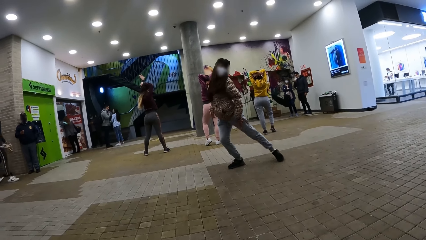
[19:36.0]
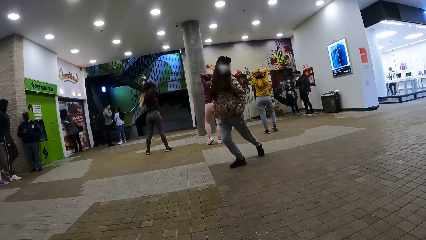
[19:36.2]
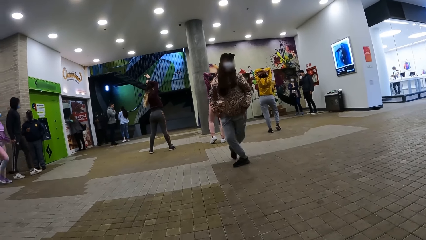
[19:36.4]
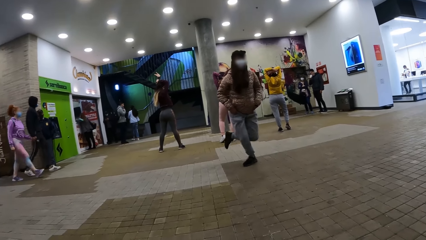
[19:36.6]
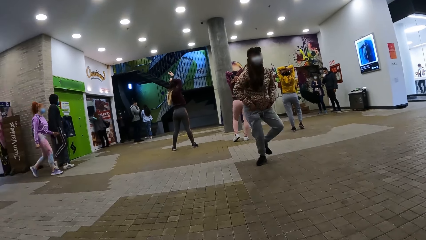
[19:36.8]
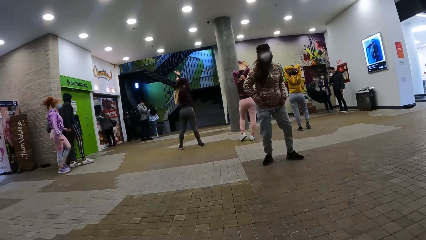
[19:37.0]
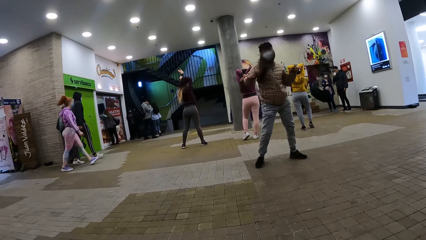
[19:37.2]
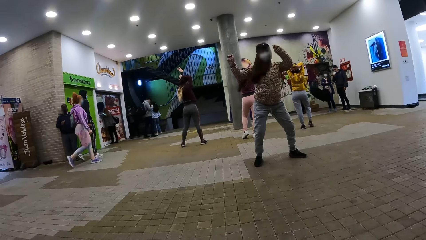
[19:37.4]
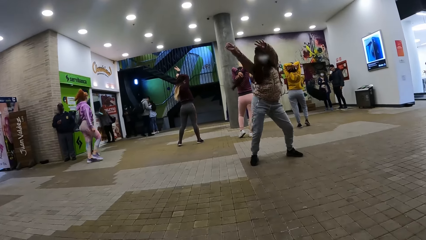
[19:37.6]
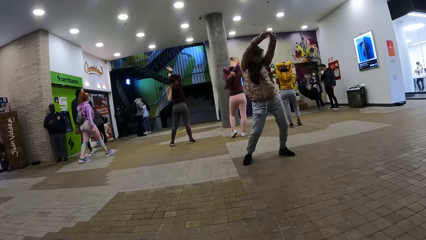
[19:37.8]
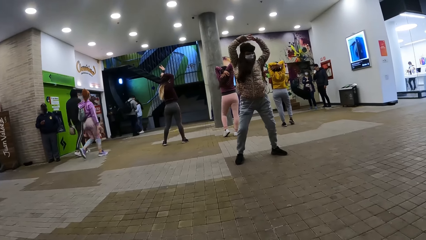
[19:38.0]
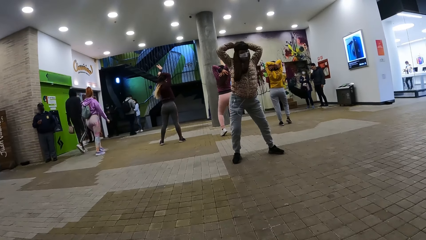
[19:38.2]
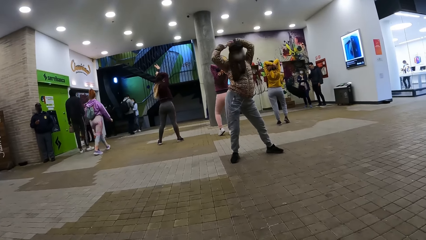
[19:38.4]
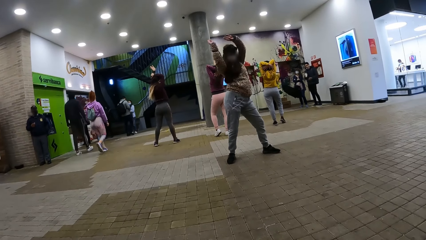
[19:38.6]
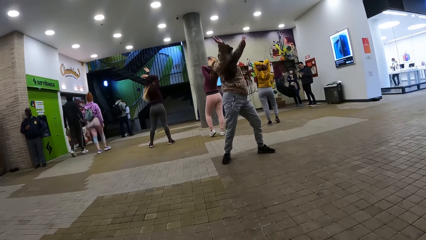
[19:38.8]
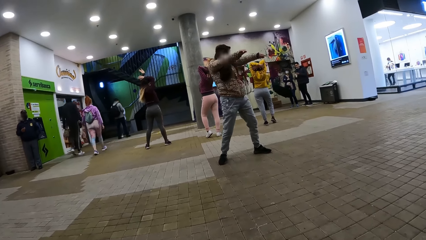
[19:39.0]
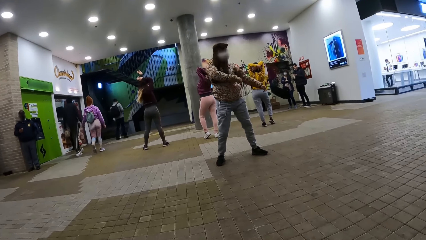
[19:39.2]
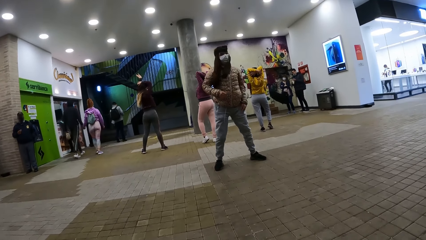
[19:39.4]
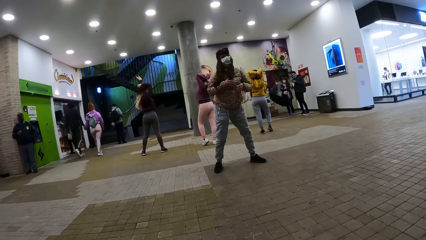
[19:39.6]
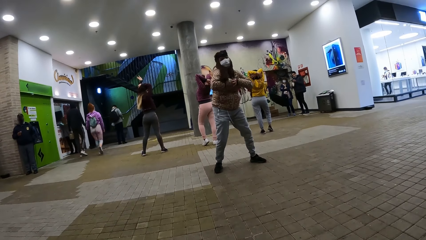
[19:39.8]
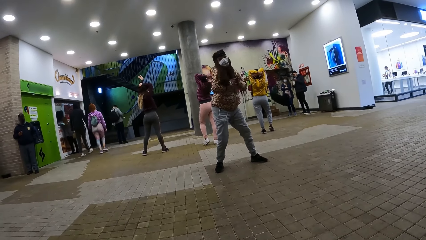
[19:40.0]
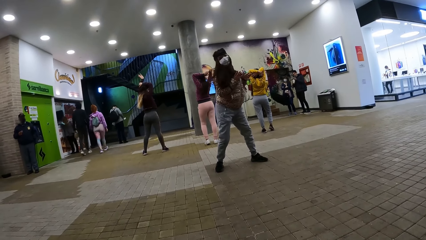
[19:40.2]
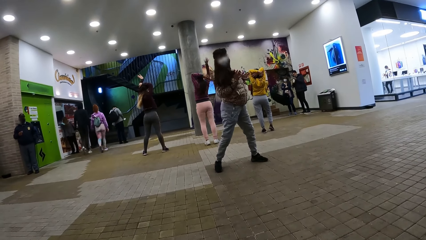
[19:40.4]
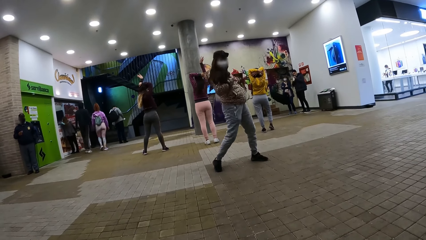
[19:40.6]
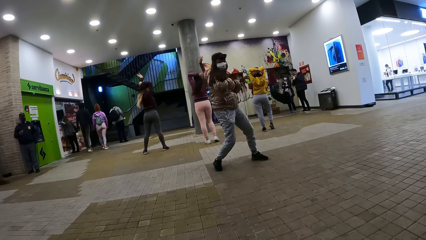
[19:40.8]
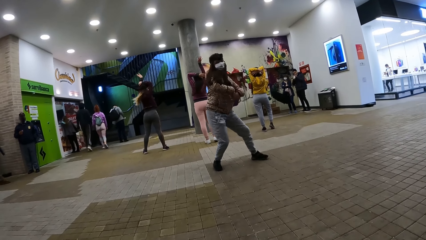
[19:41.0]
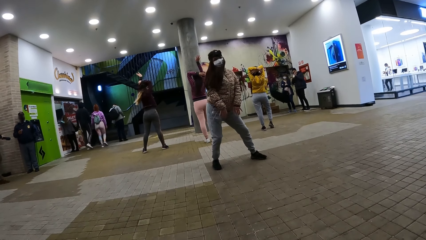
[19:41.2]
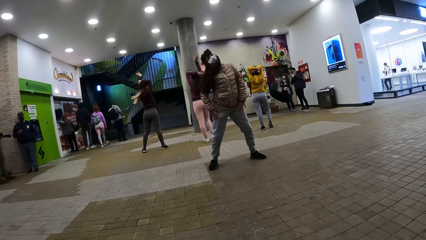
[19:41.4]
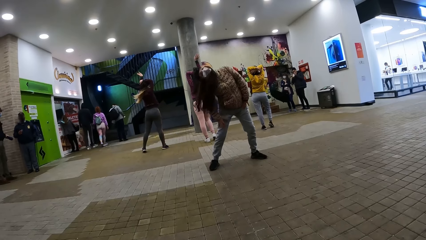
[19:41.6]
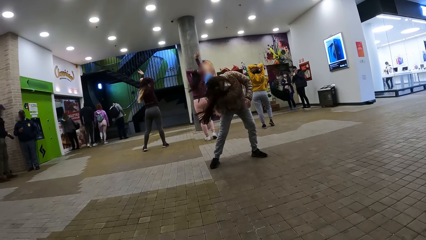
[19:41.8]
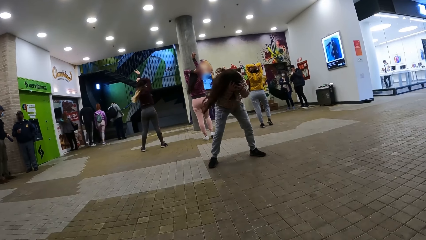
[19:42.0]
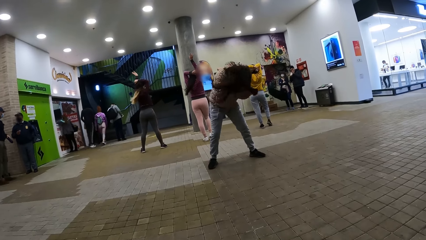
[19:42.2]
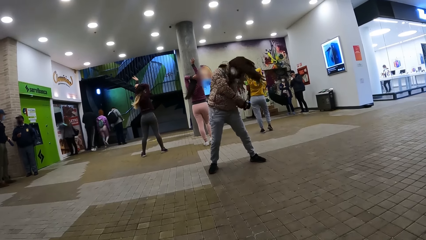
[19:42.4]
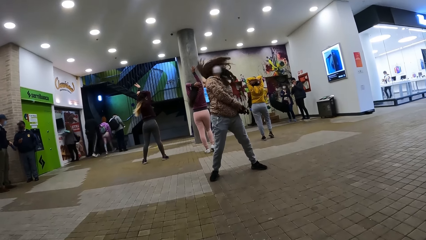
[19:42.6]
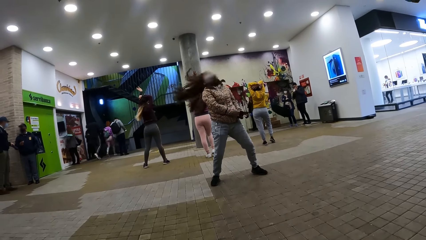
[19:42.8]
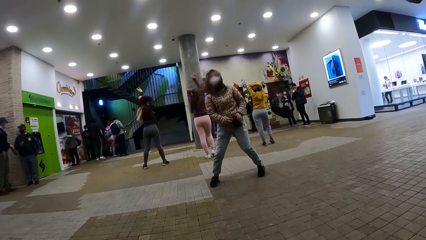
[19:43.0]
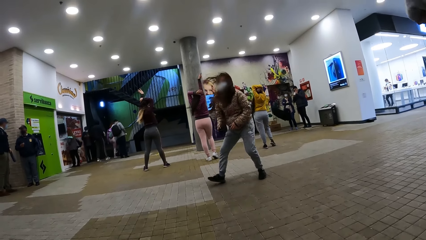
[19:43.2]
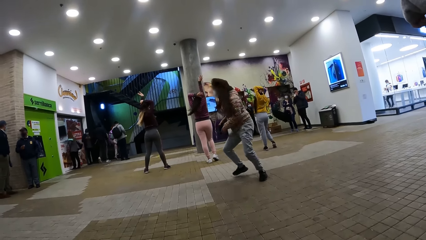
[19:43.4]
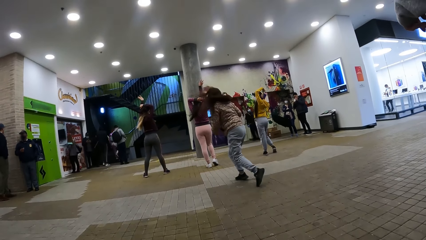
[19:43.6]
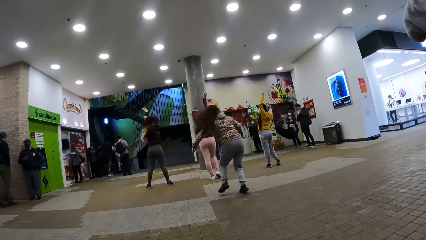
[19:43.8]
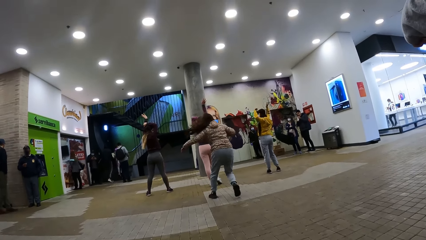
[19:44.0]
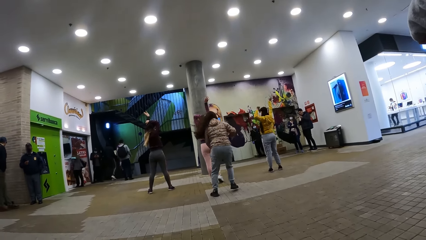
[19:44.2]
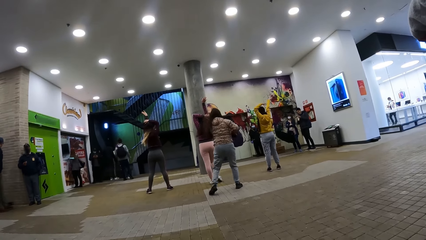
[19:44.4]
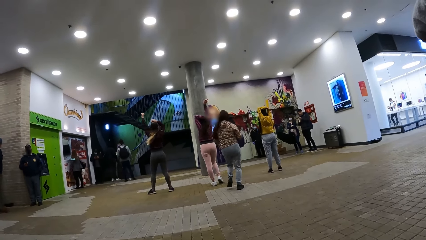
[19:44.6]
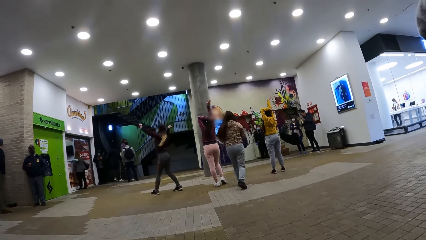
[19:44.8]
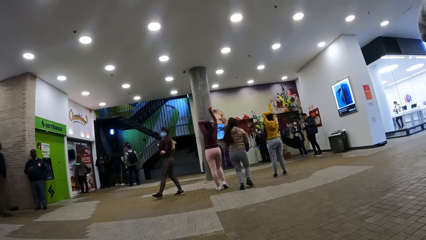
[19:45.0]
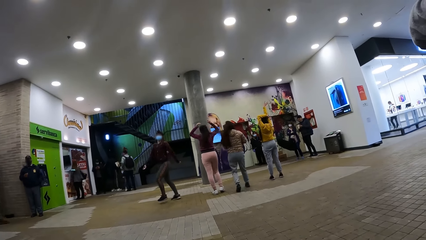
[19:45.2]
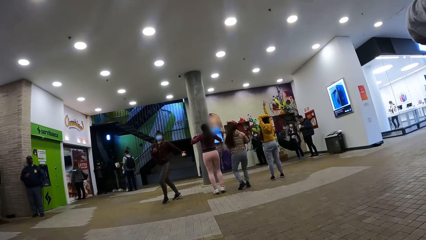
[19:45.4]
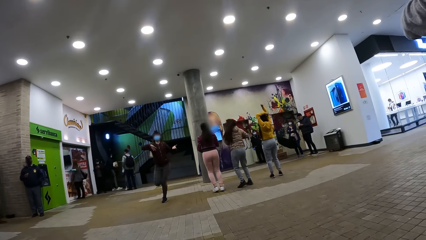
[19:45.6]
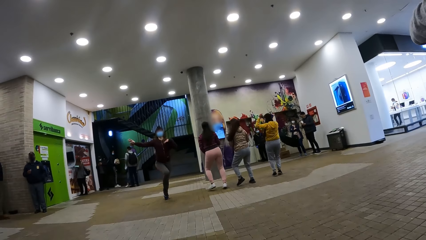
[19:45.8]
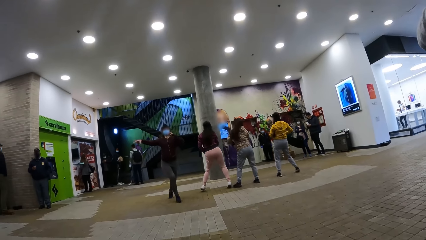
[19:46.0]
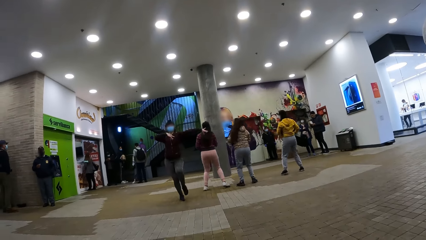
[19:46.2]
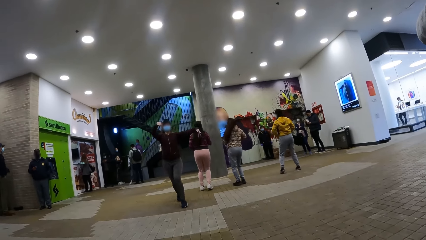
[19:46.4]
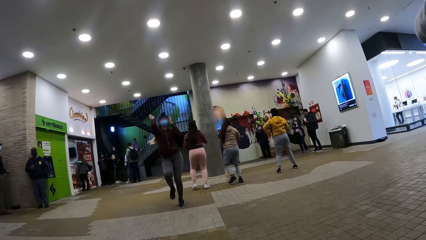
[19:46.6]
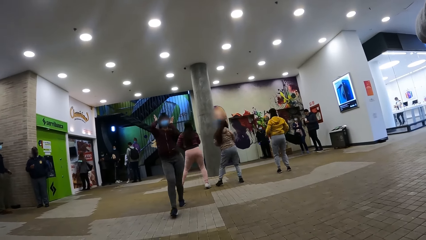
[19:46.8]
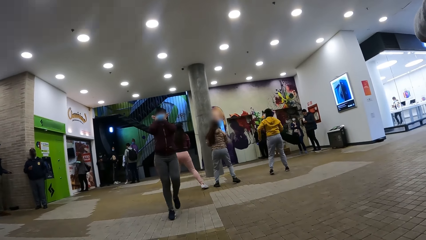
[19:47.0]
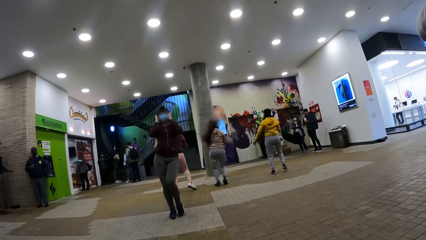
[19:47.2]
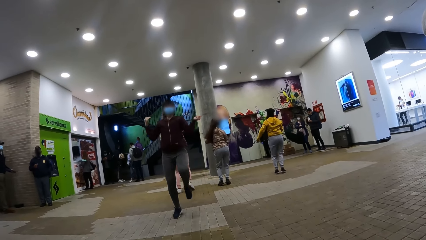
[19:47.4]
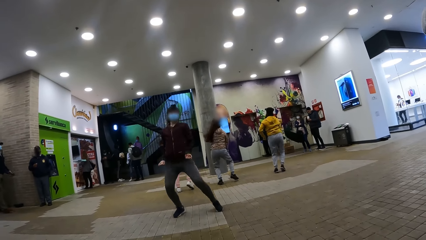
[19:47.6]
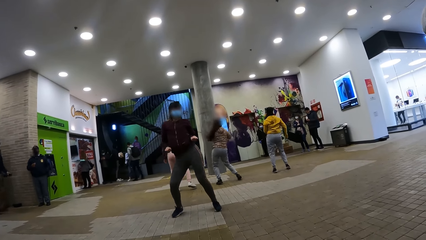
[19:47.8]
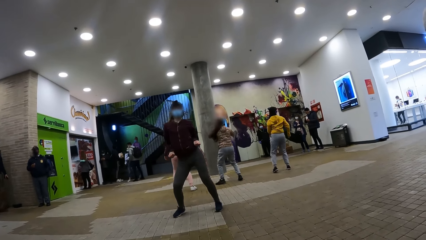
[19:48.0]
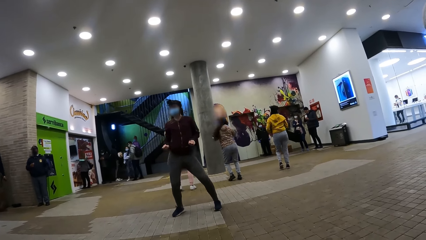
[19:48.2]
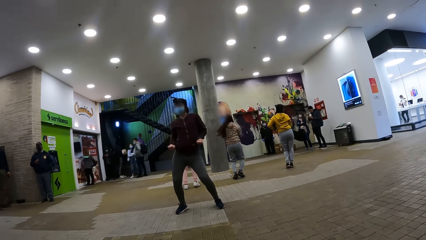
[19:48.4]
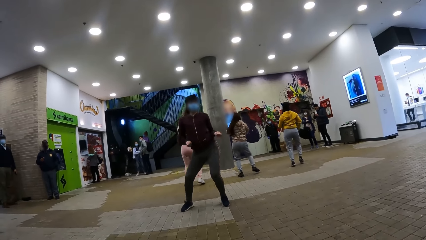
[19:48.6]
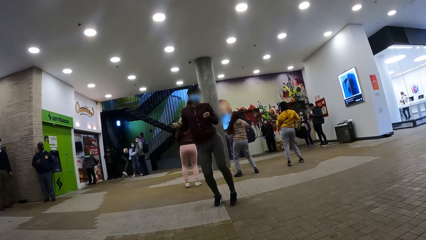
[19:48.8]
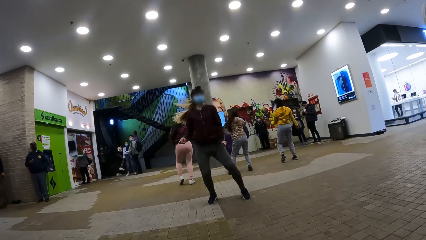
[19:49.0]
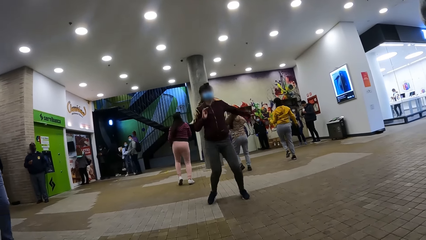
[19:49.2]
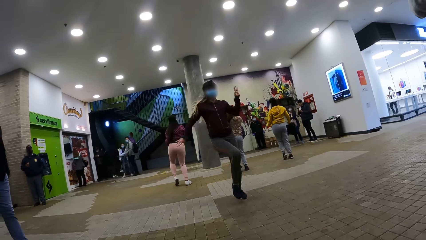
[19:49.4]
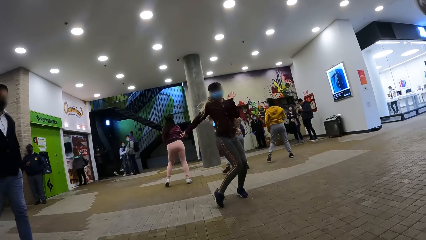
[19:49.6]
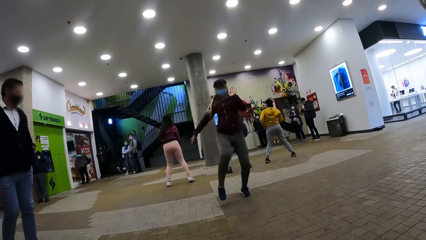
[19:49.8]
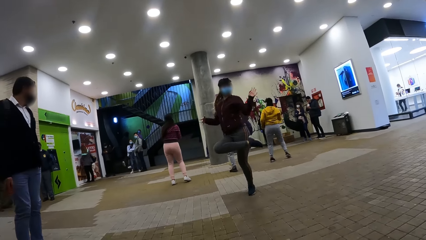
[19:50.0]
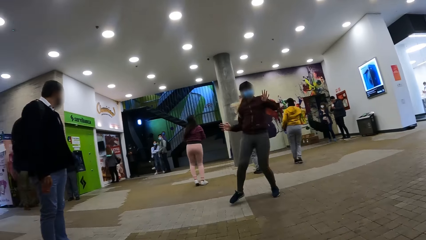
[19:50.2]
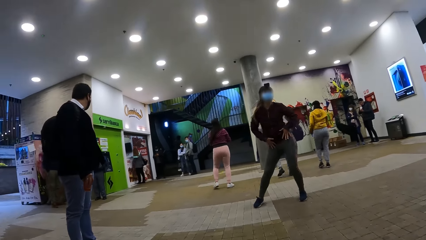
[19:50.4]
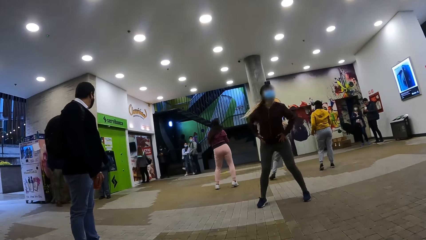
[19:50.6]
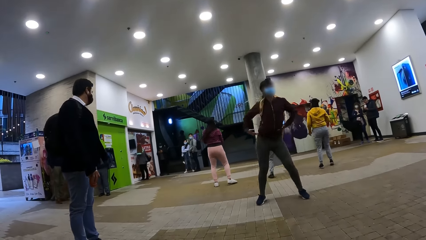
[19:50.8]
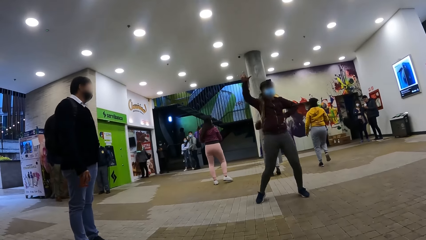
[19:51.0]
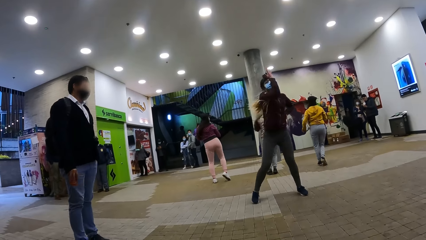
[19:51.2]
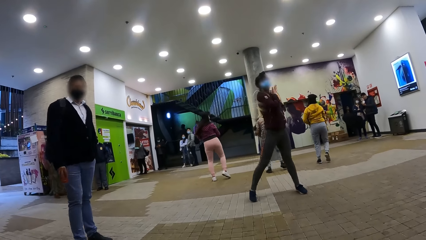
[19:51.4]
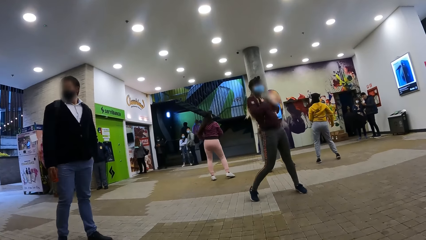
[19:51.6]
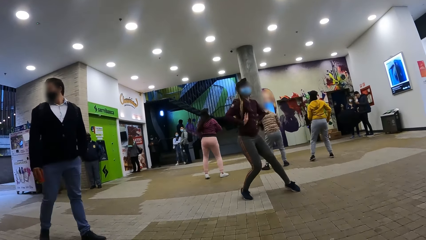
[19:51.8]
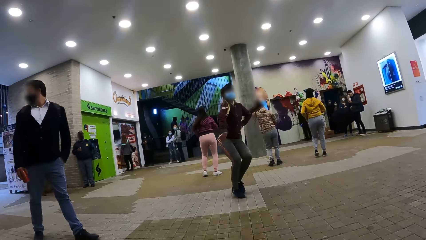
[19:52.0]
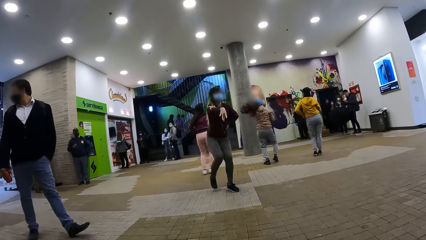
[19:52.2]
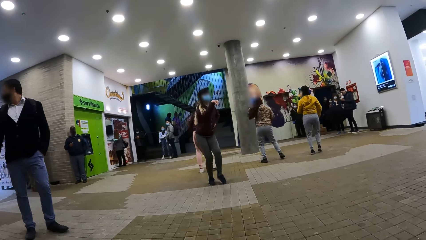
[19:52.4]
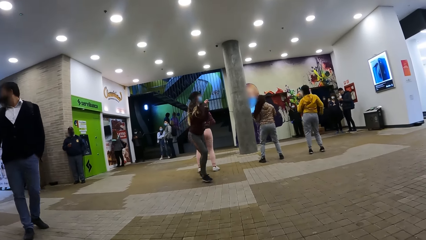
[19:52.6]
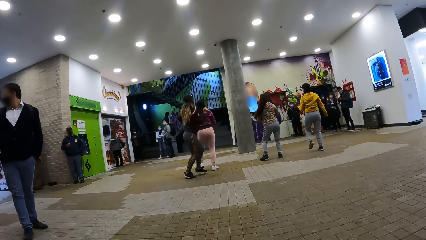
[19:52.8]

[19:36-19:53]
A person dances on the floor.
